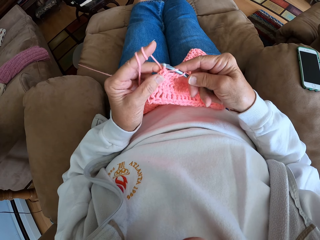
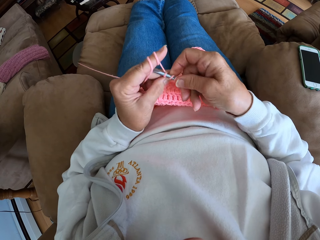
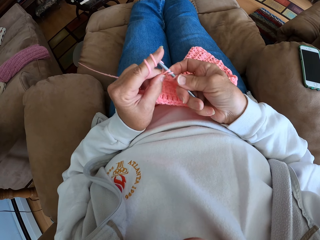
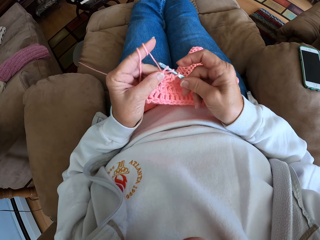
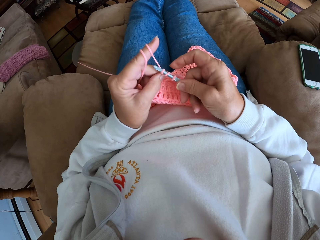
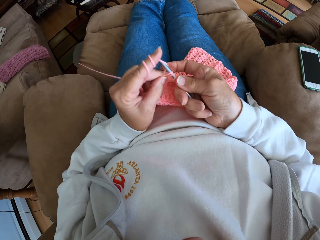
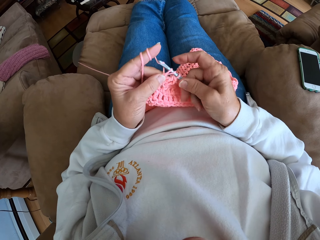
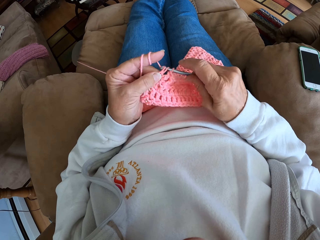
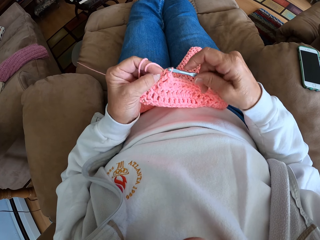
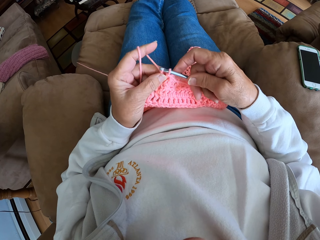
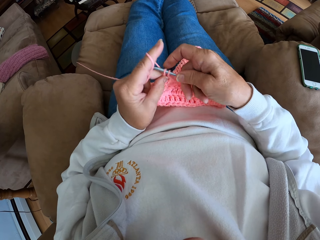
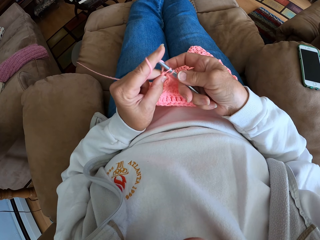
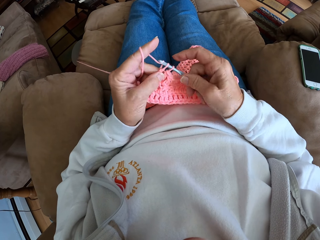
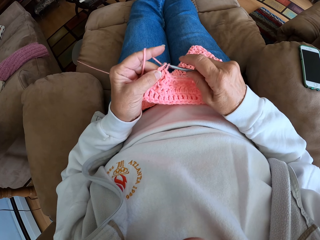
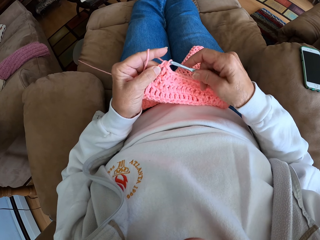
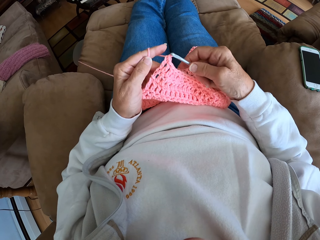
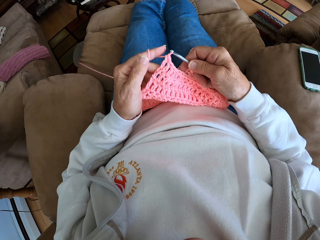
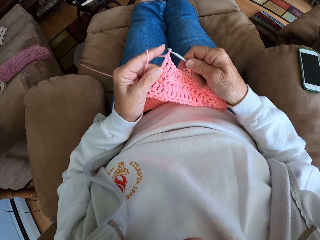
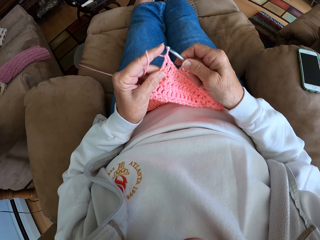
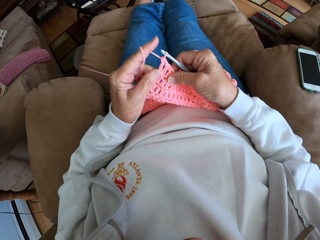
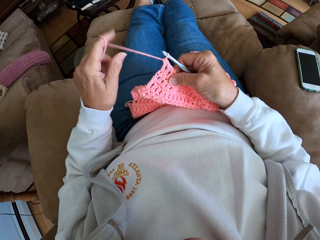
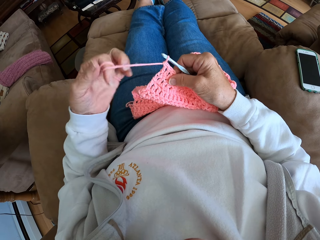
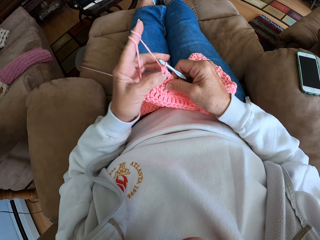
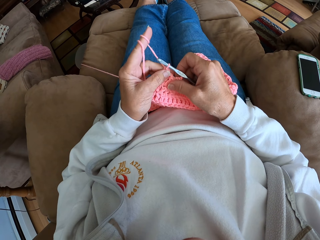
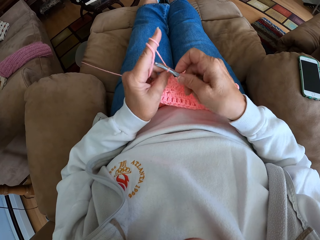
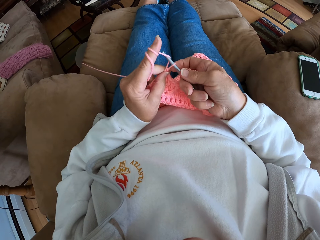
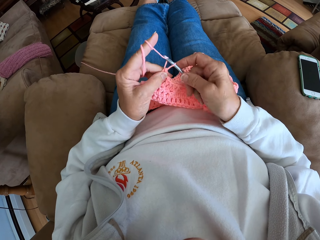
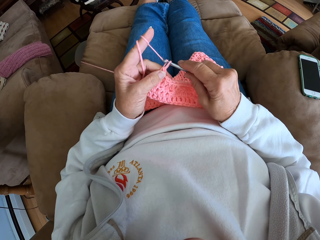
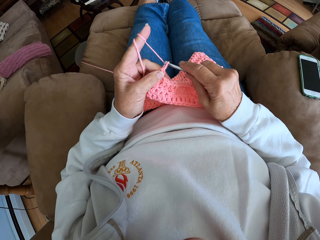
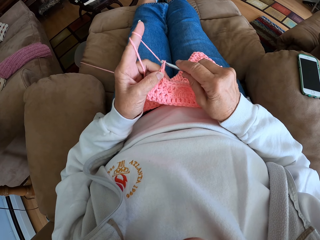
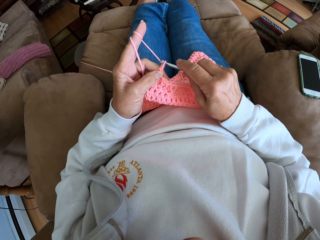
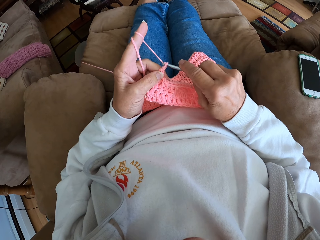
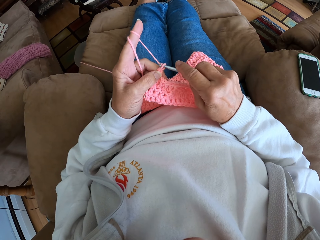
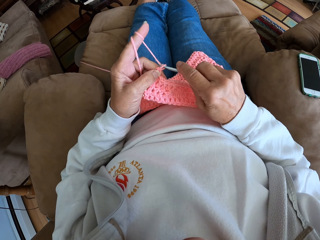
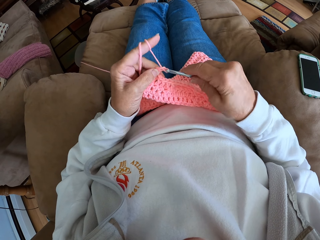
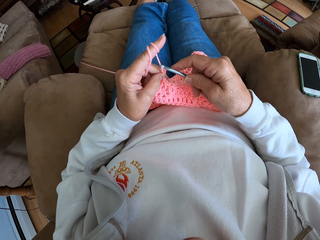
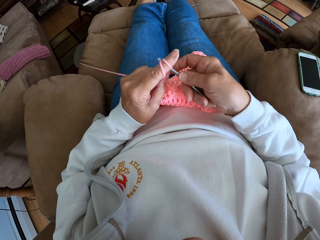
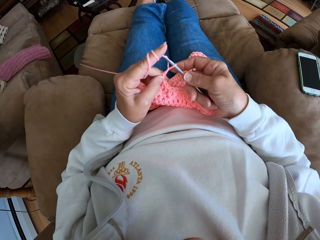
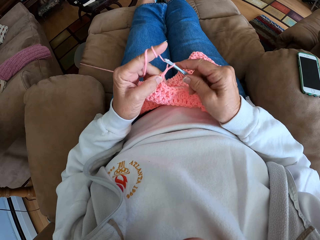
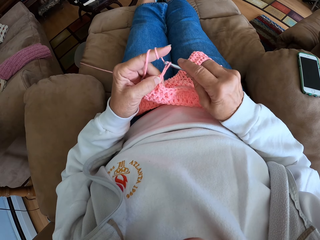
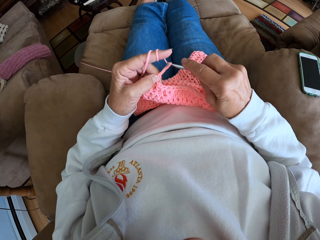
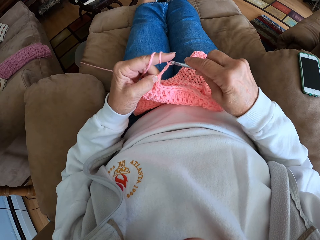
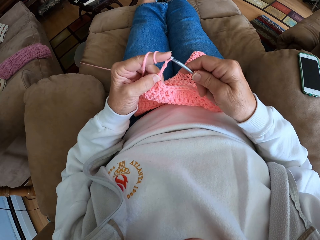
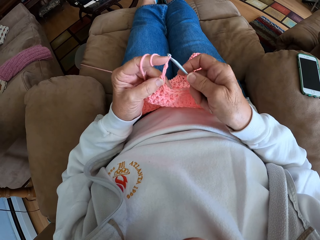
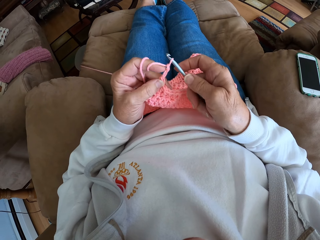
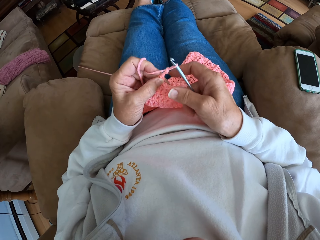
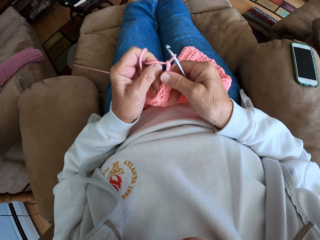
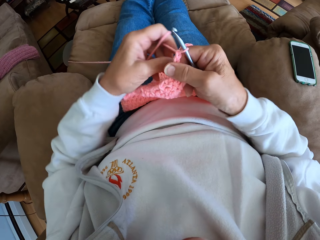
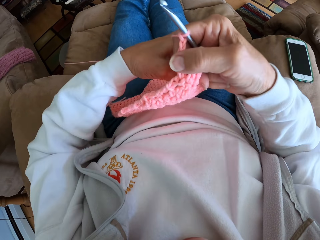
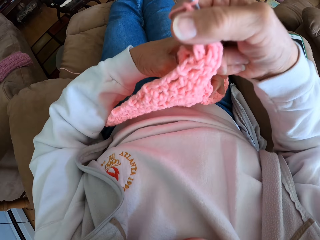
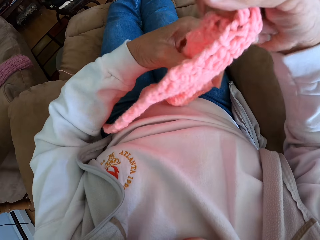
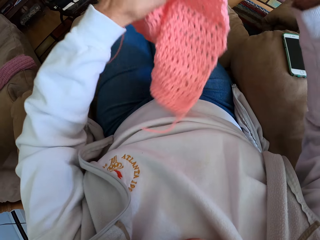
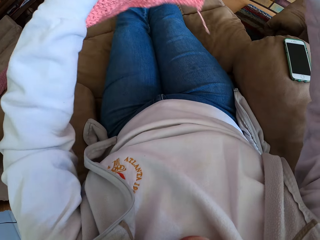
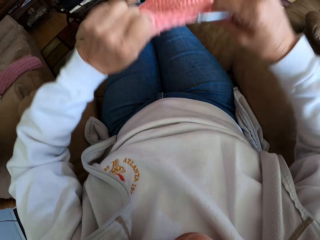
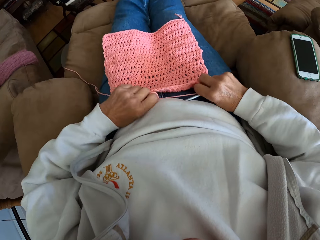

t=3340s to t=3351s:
The camera wearer twists the yarn around her left hand again. She continues crocheting with the yarn. She turns the fabric on her lap upside down.

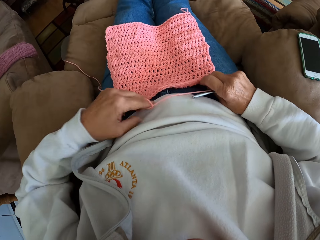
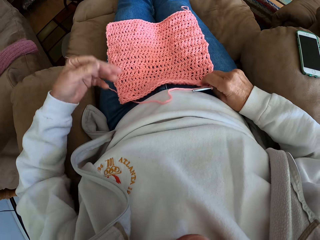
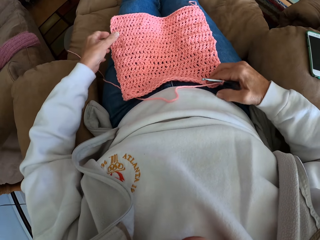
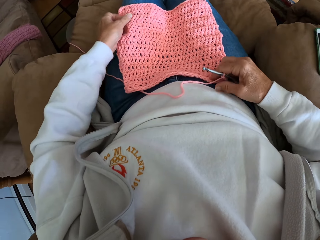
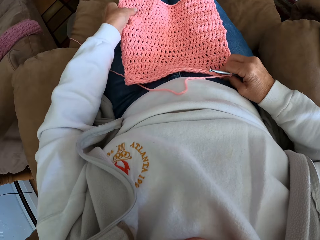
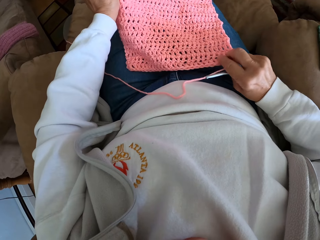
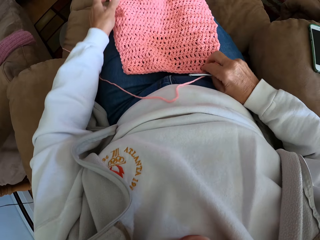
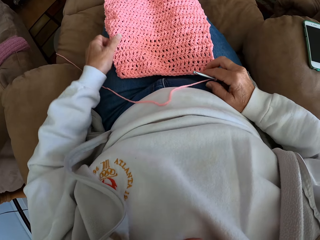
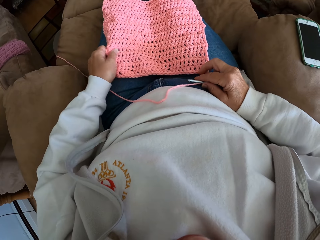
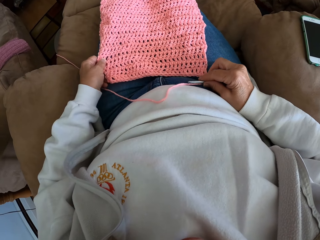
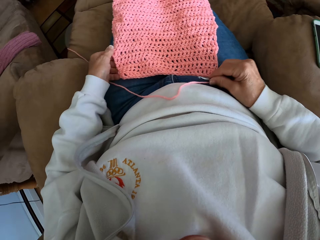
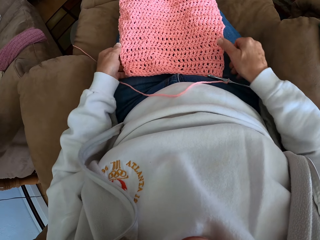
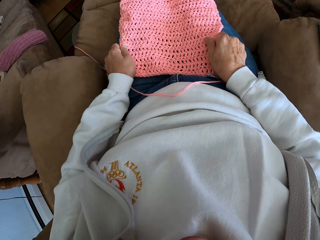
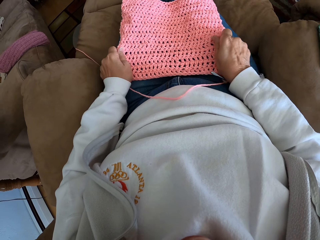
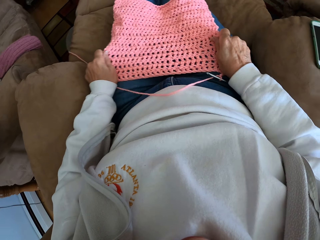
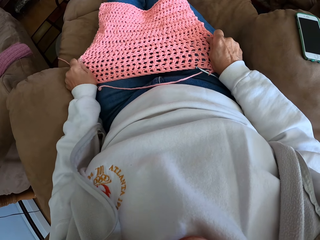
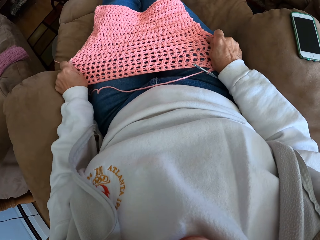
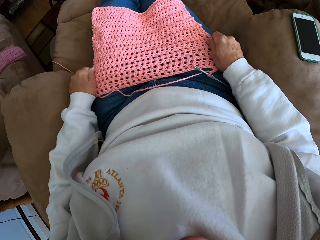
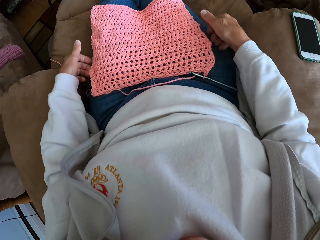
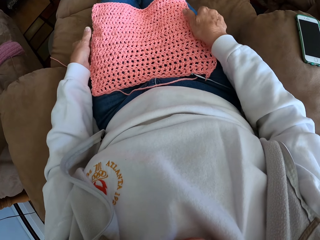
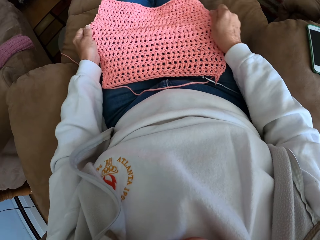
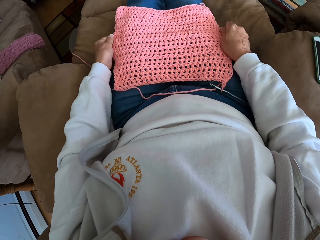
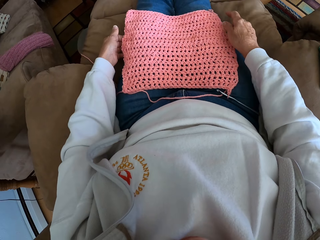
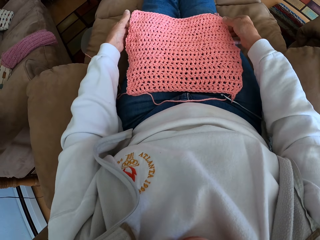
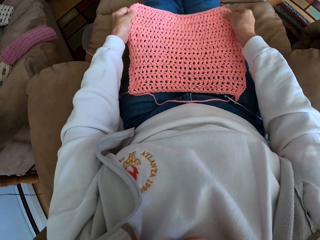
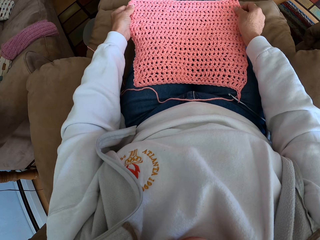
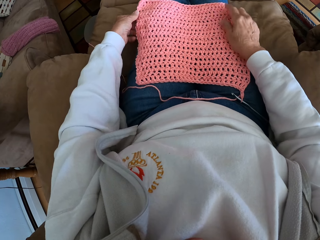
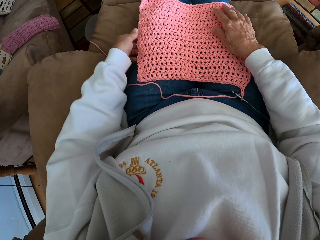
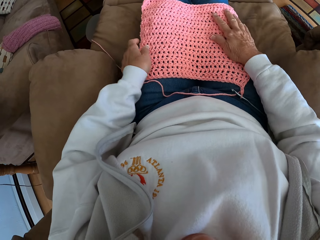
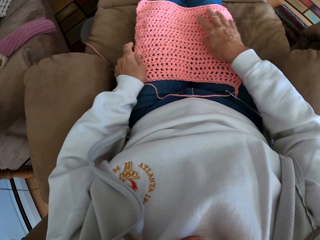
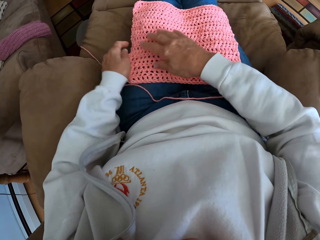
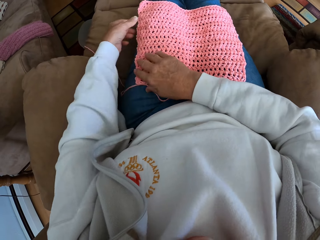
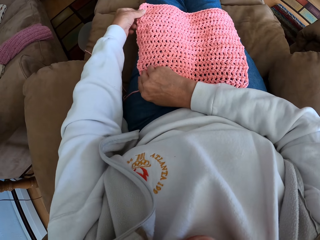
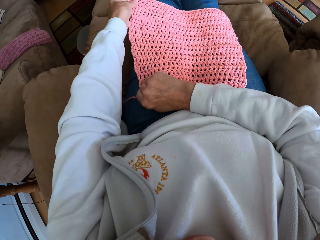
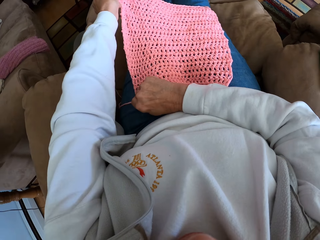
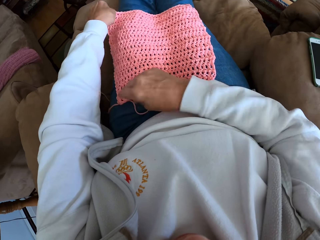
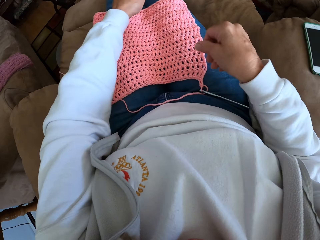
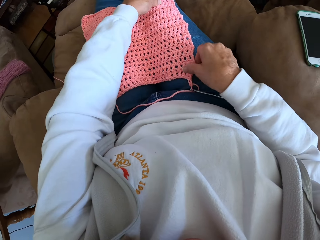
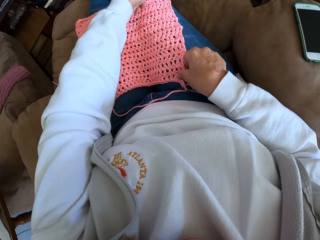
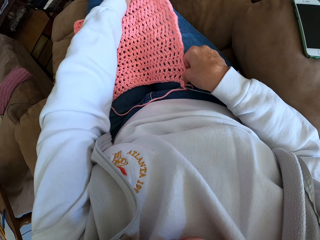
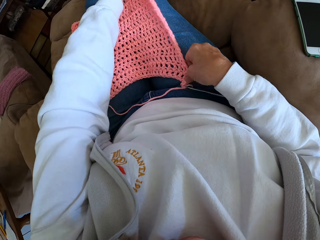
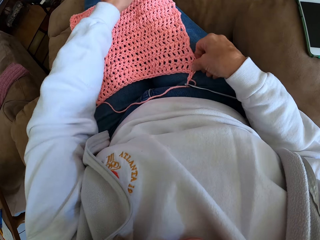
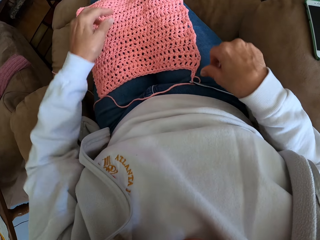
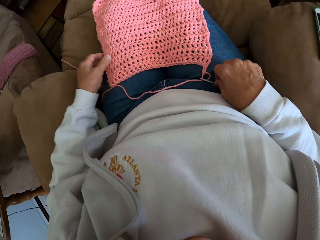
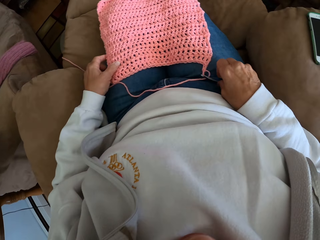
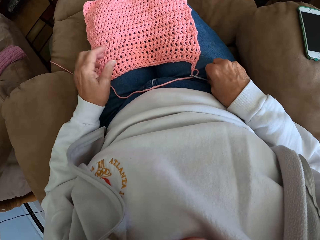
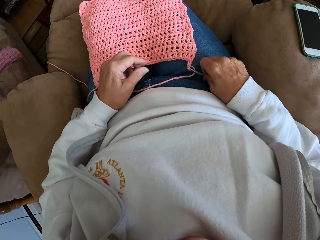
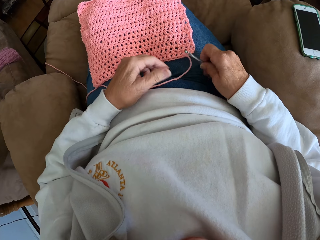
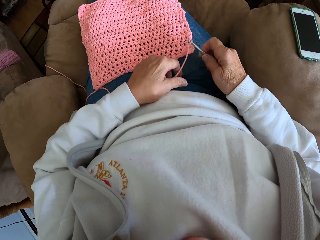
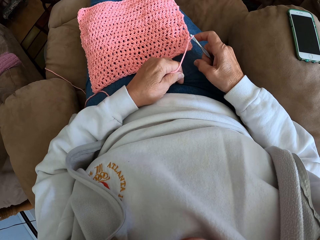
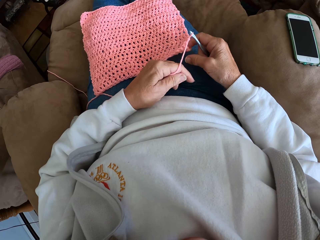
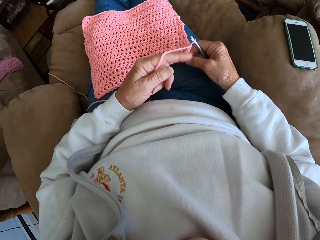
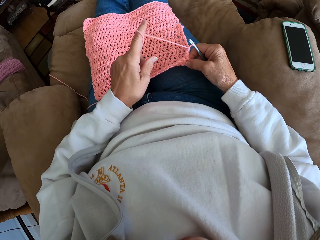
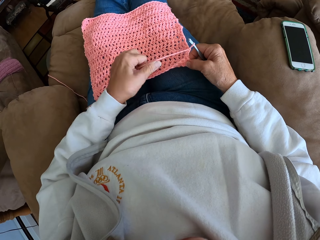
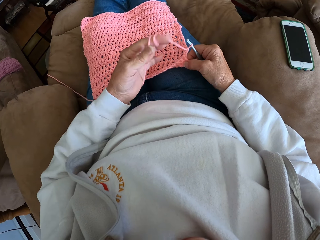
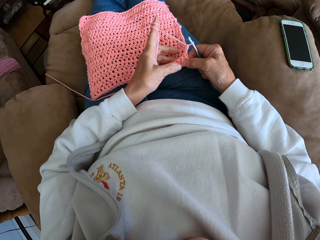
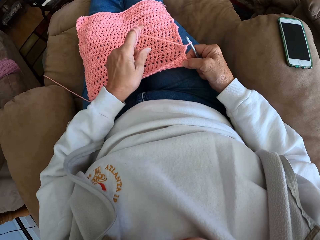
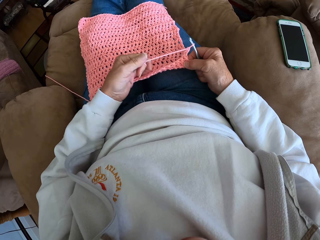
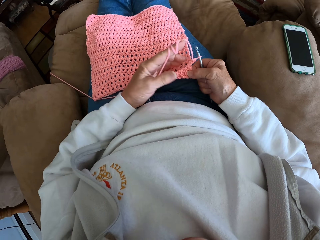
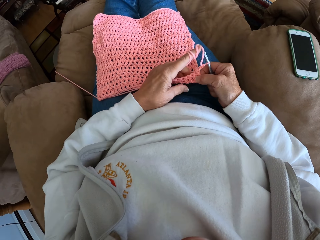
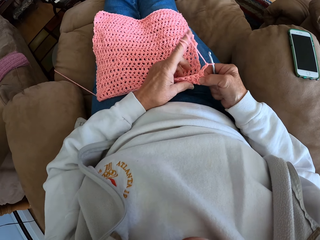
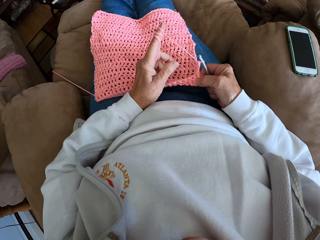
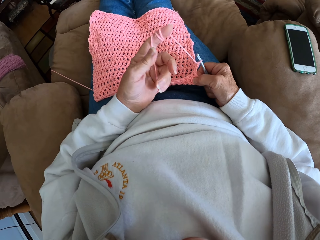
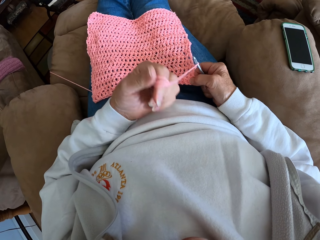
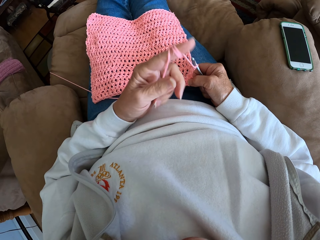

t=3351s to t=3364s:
The camera wearer adjusts the fabric on her lap with her hands. She drops the crochet hook on her lap. She stretches the fabric with her hands. She adjusts the fabric on her lap with her hands again. She picks up the crochet hook from her lap with her right hand. She twists the yarn around her left hand again.
